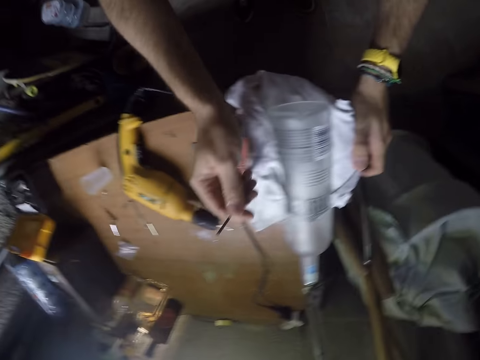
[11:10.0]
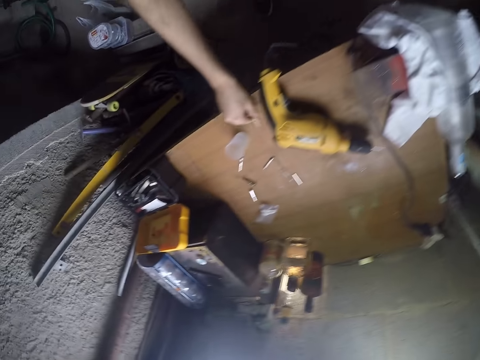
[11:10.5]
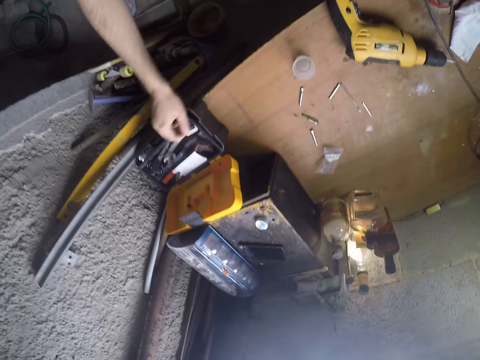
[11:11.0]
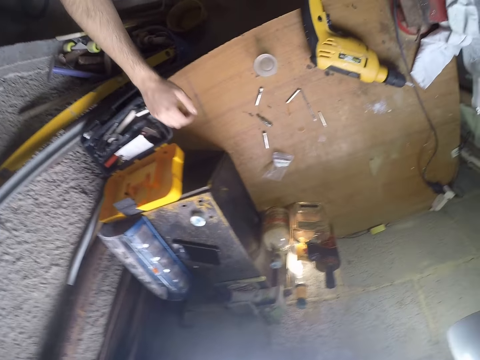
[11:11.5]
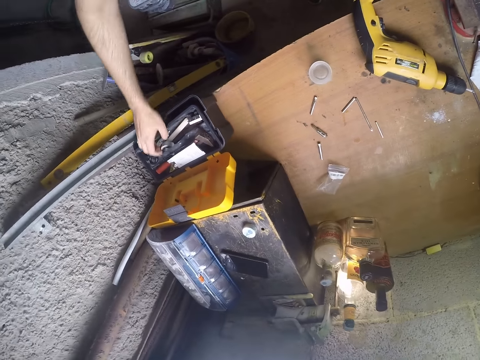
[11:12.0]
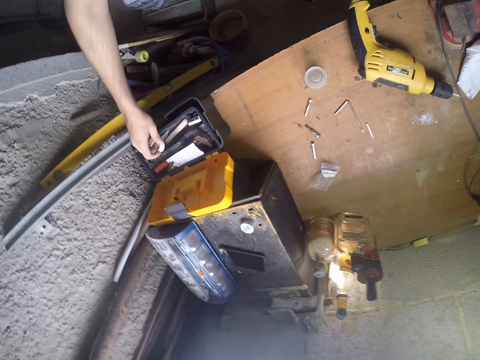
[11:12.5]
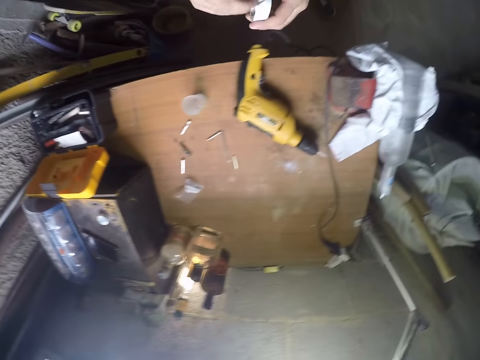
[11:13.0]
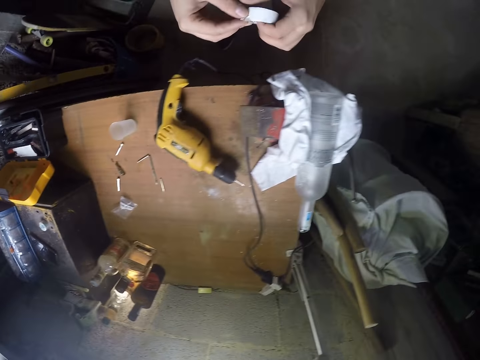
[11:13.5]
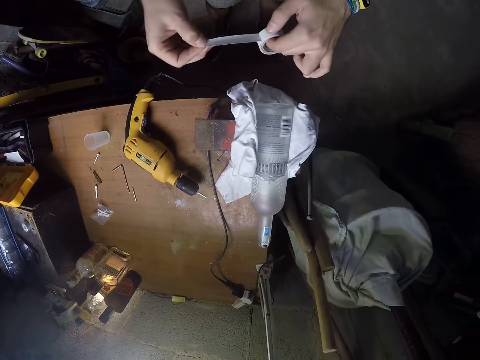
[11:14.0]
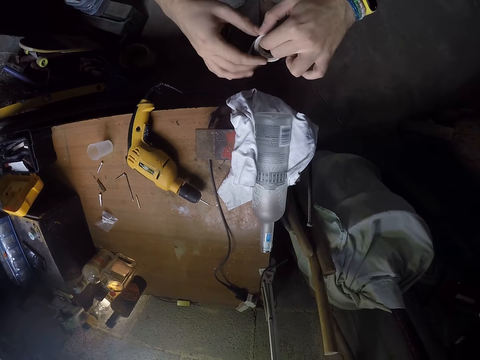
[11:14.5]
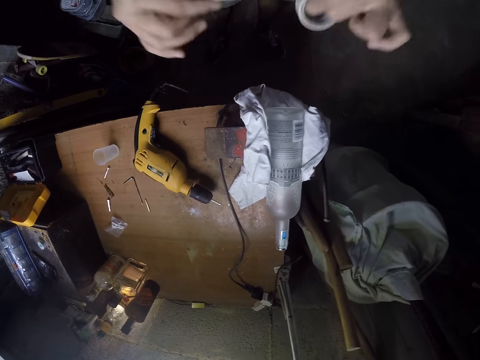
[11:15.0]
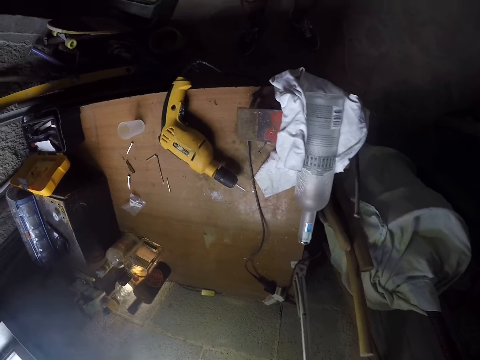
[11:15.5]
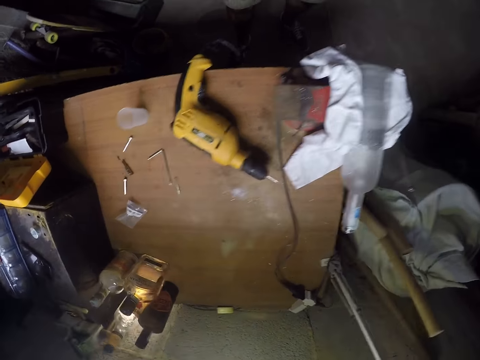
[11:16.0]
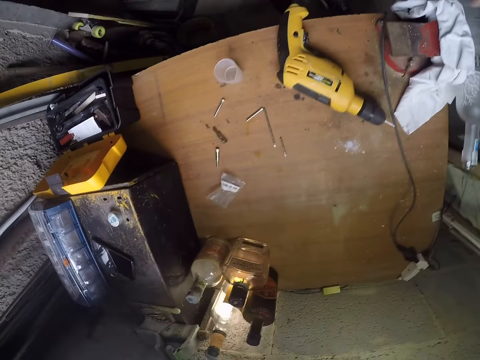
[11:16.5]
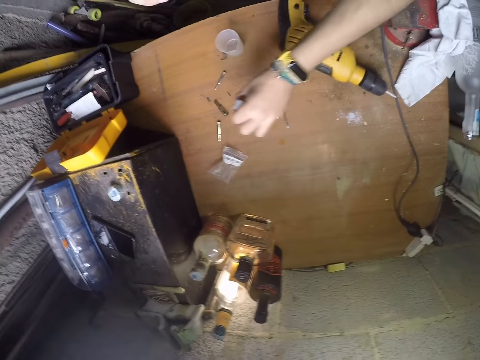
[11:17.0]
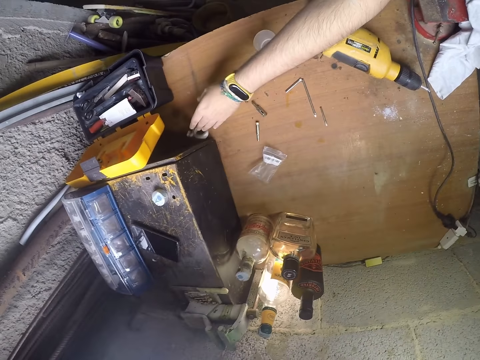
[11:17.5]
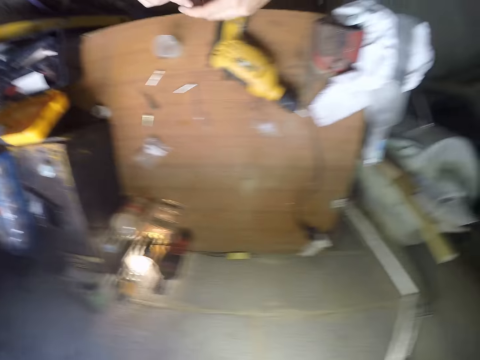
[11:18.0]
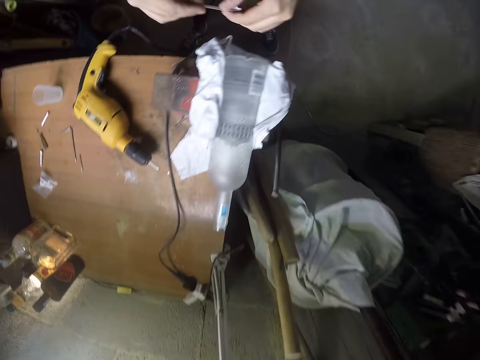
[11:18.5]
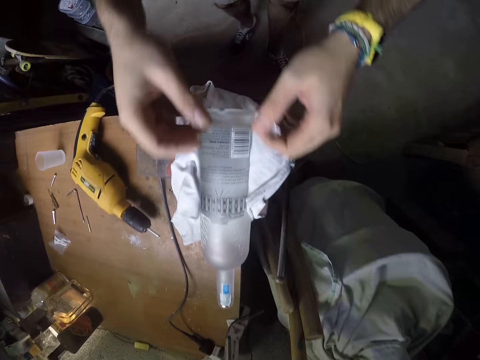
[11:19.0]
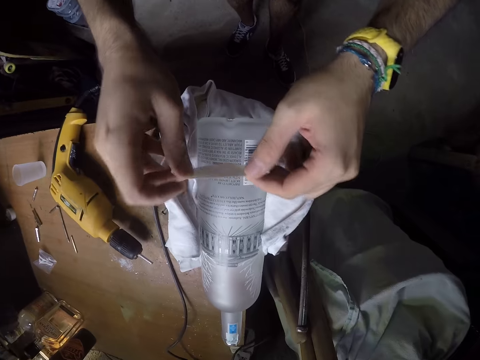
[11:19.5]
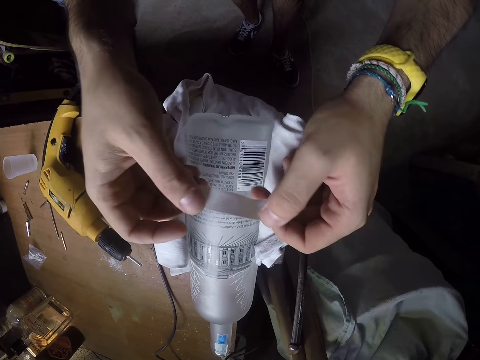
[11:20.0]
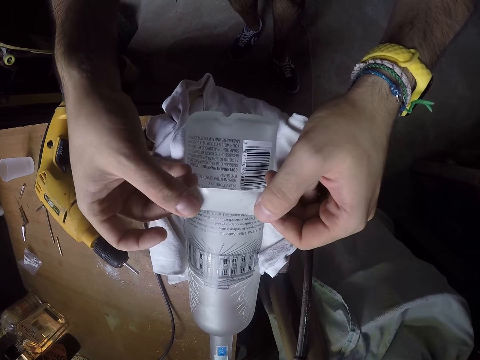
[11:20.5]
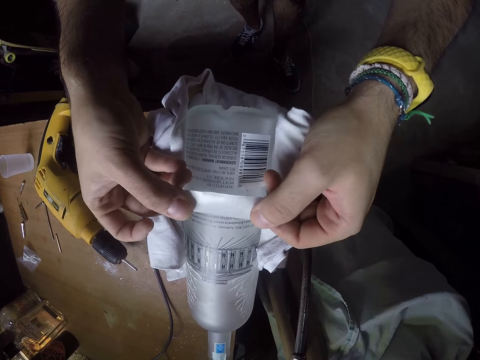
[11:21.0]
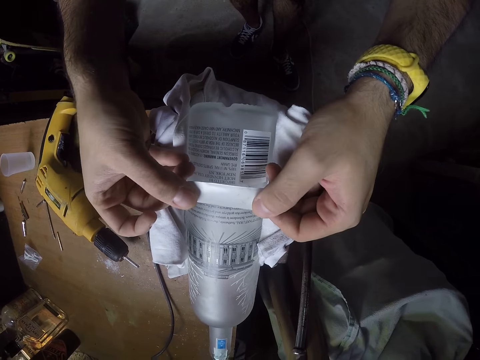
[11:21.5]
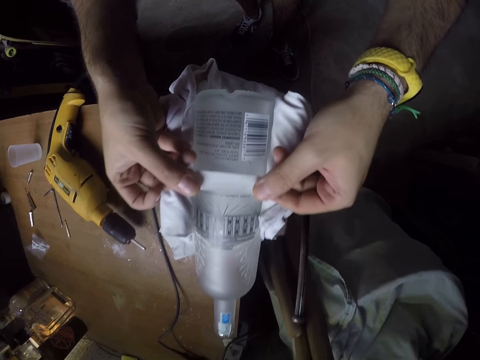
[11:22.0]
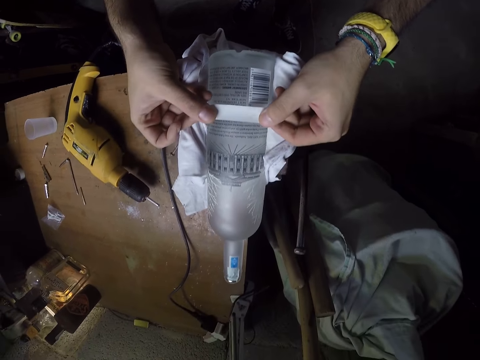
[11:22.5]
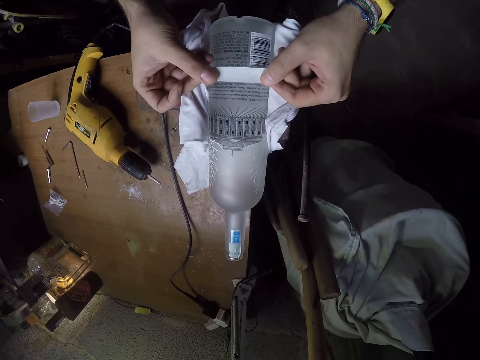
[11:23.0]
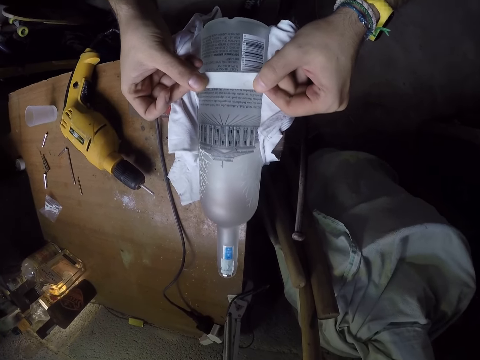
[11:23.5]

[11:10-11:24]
The camera wearer drops the chisel on the table with his right hand. He picks a roll of masking tape from a black box with his right hand. He cuts from the roll of tape with his right hand. He holds the roll of tape with his left hand. He pulls the masking tape. He places the roll of tape on the table with his left hand. He puts the piece of tape on the bottle with both hands.

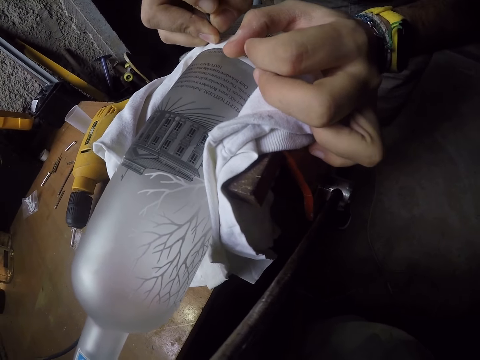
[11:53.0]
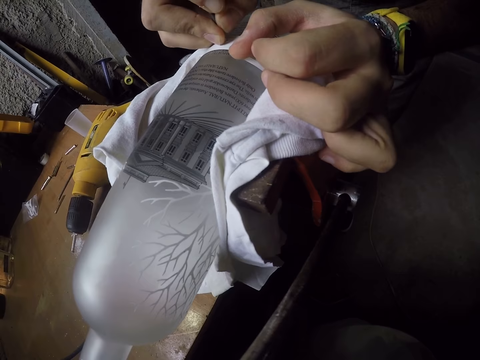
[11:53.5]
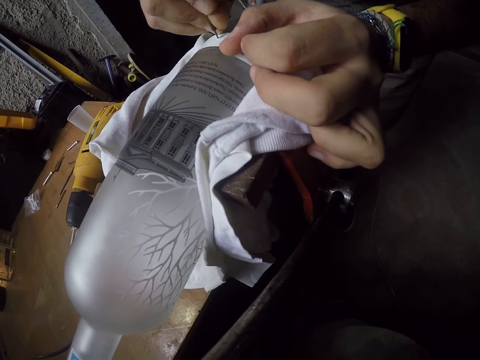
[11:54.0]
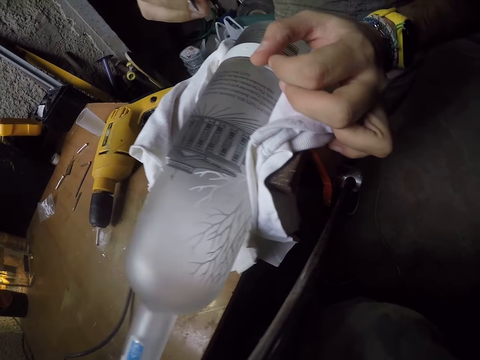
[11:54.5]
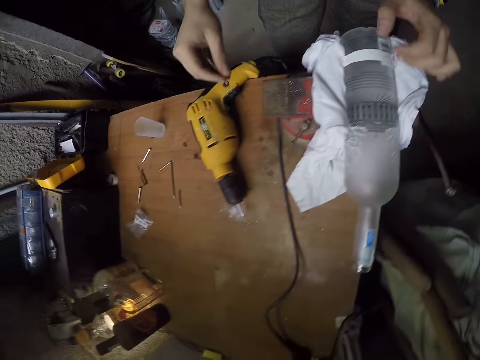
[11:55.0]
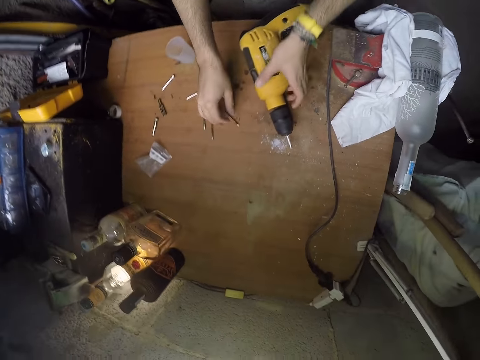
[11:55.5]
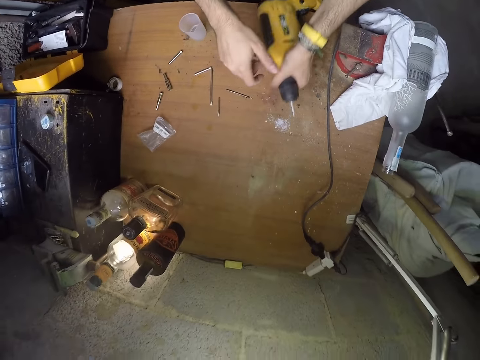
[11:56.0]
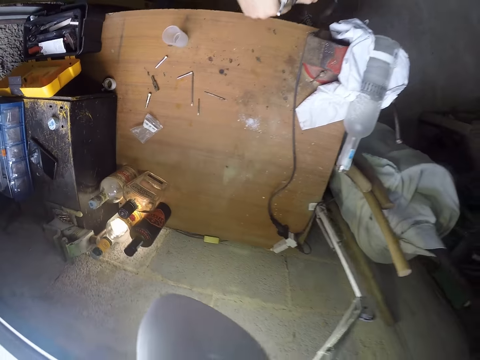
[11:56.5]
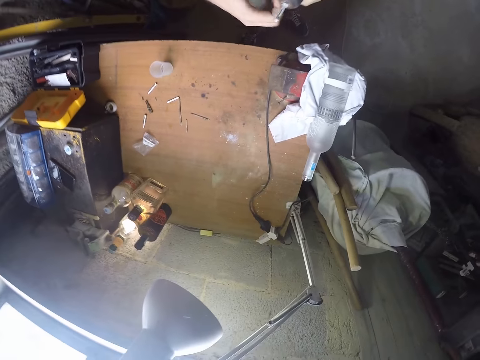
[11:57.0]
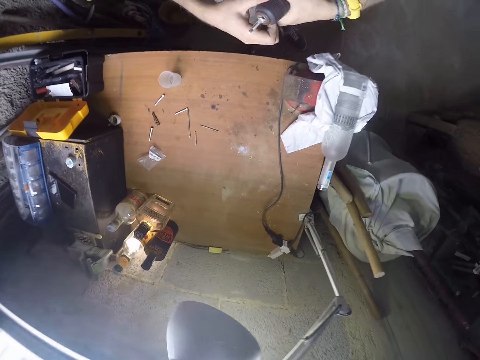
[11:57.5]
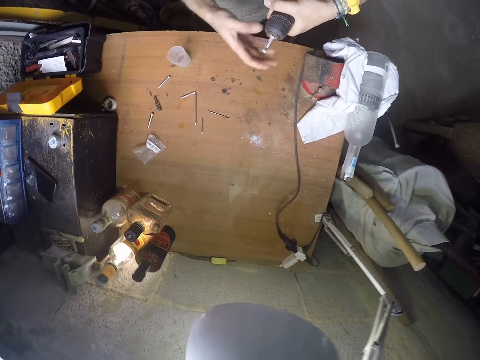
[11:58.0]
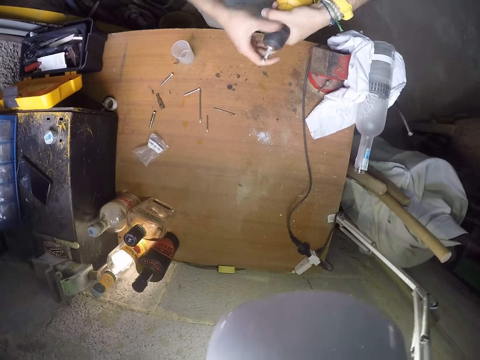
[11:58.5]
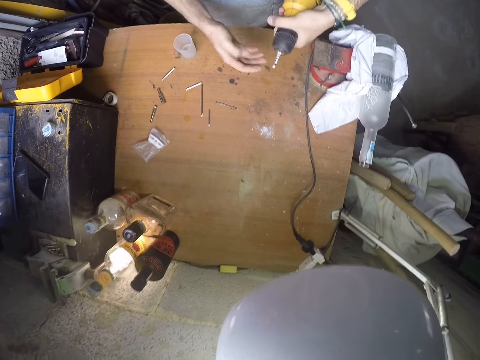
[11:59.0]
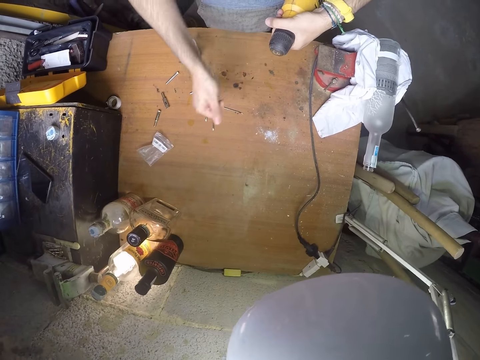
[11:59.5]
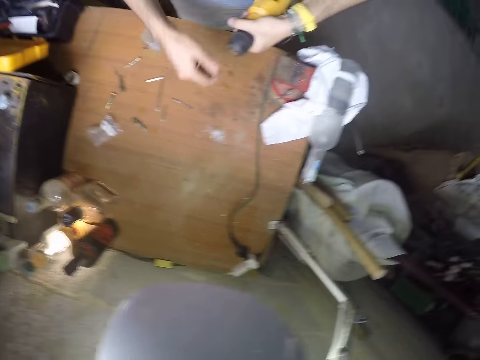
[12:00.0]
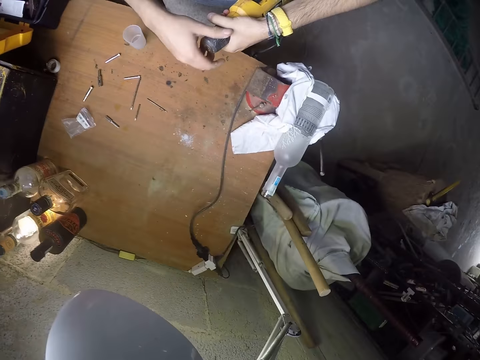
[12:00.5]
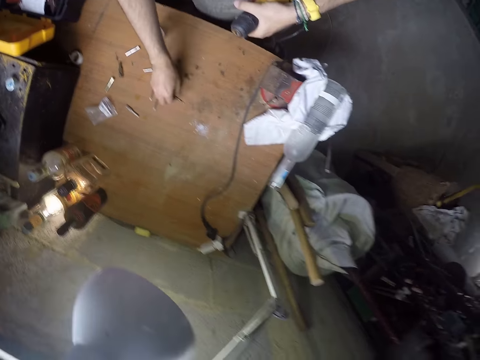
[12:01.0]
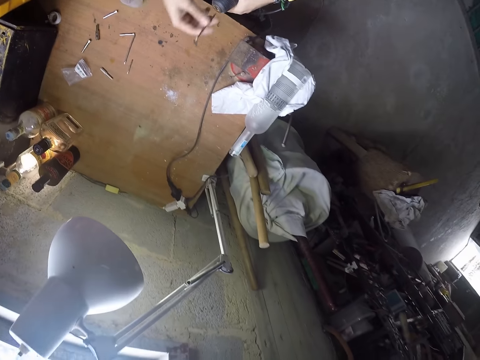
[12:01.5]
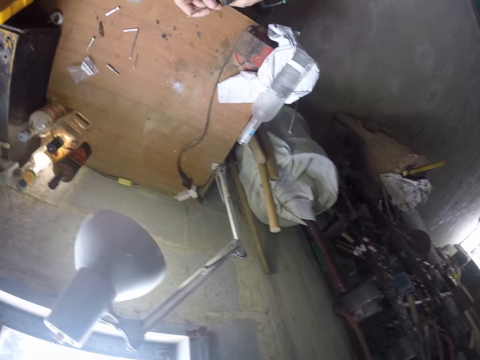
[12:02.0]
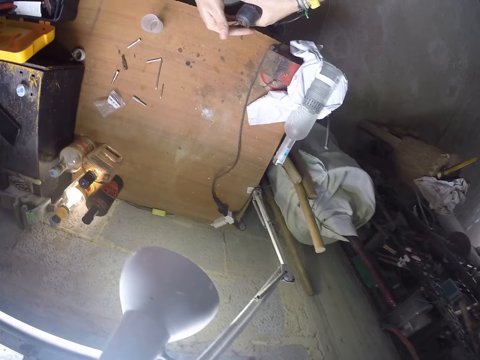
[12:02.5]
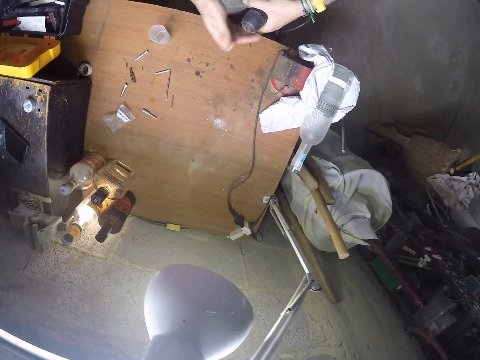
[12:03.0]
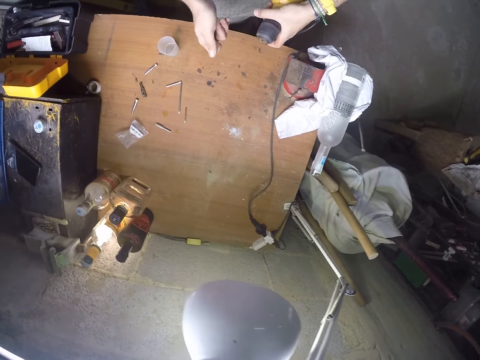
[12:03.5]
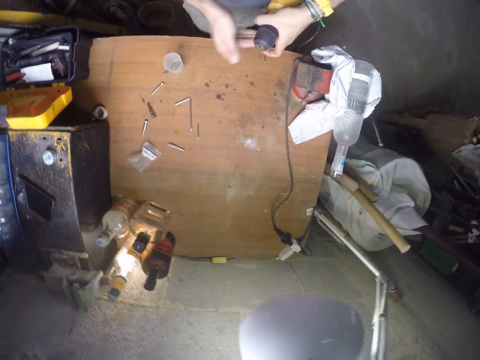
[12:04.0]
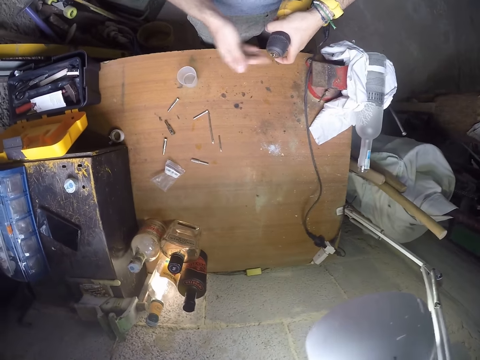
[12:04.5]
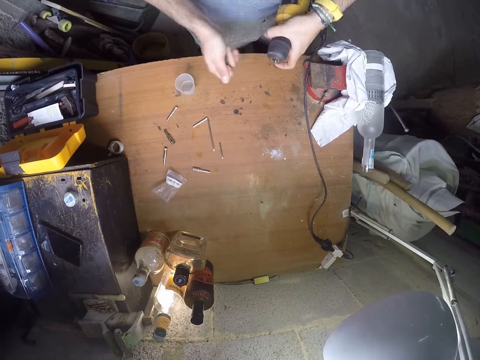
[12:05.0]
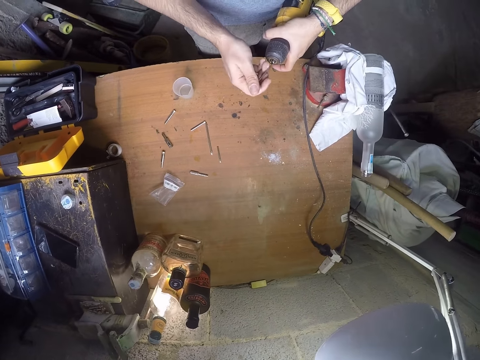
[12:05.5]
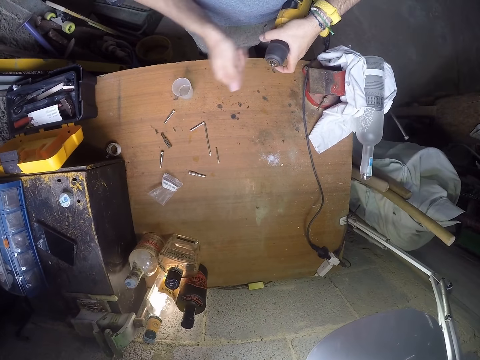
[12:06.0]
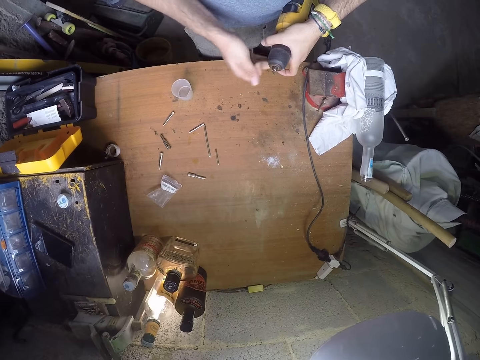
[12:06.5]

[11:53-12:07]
The camera wearer drops the nail on the table. He places the chisel on the table with his right hand. He picks the hammer drill from the table with his left hand. He uncouples the hammer drill with his right hand. He removes the chisel or drill bit in the hammer drill with his right hand. He places the chisel on the table with his right hand. He rolls the hammer drill with his right hand. He picks up the chisel on the table with his right hand. He rolls the hammer drill with his right hand. He holds the drill bit.
